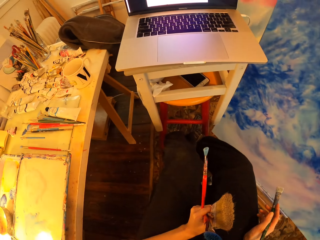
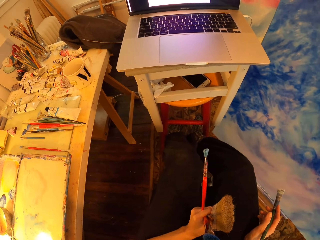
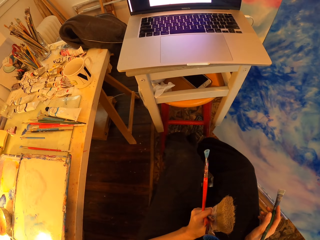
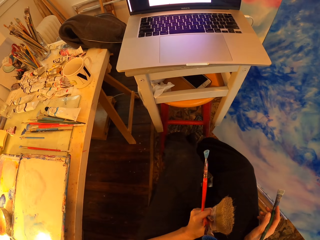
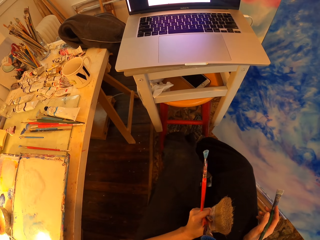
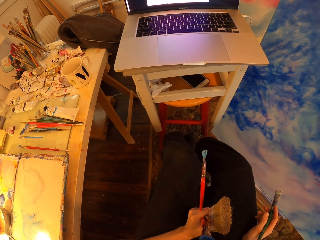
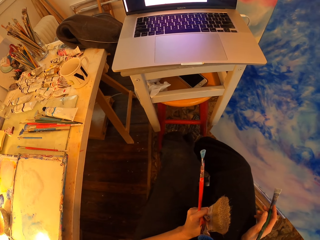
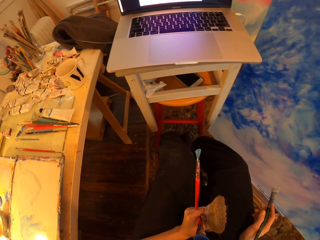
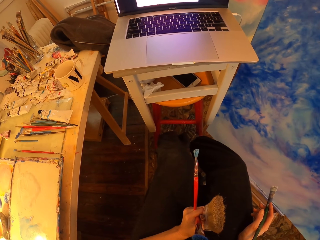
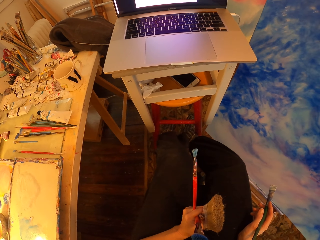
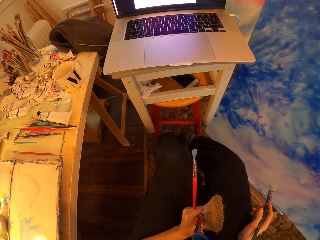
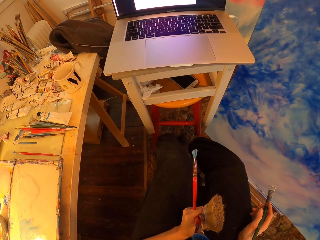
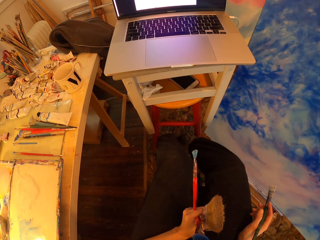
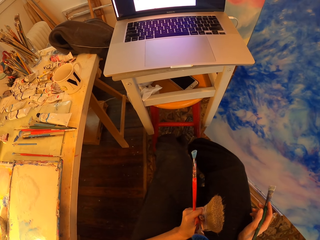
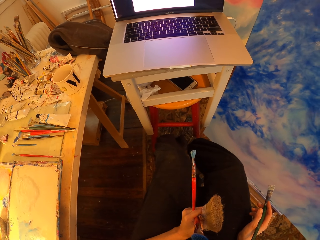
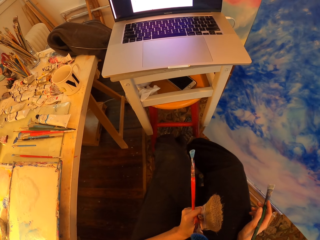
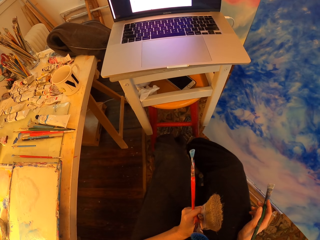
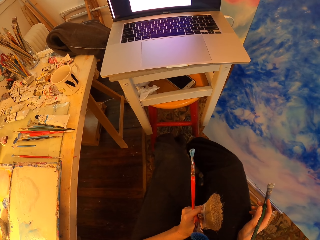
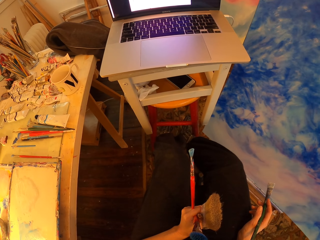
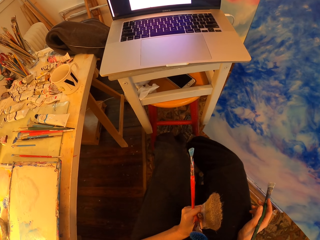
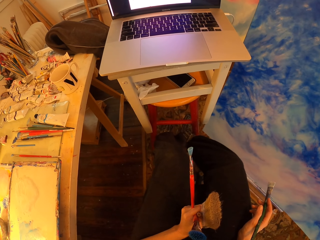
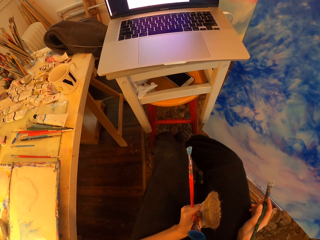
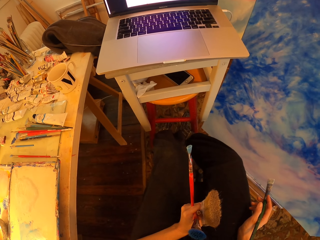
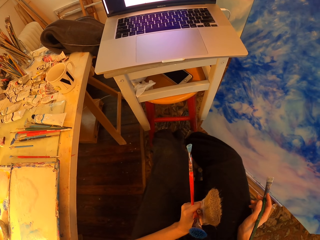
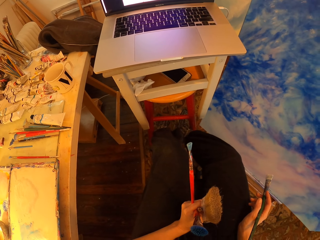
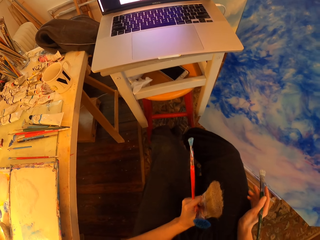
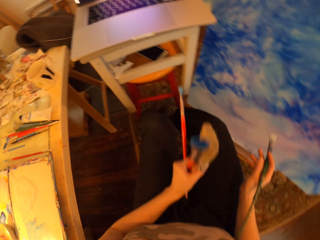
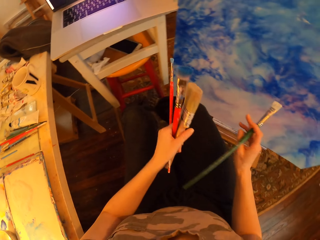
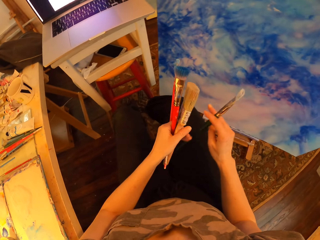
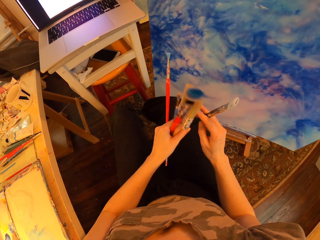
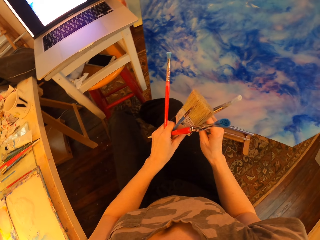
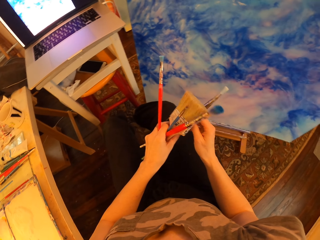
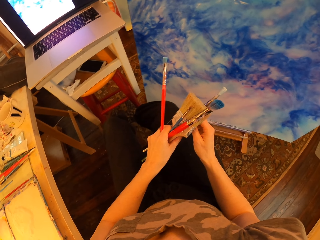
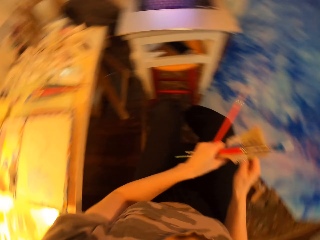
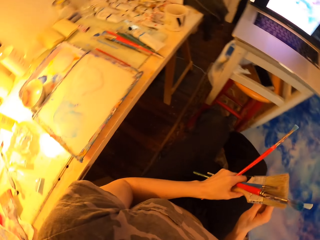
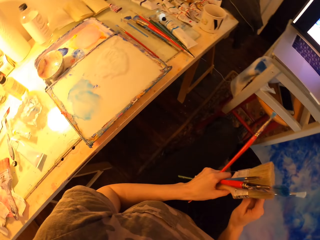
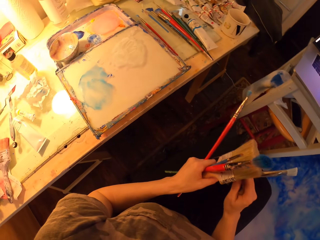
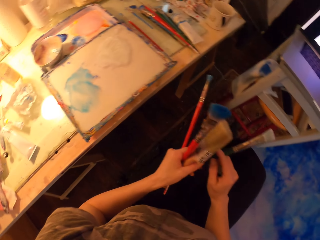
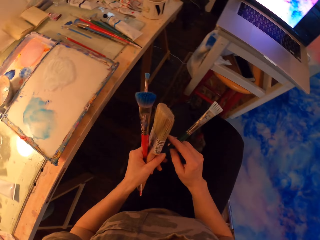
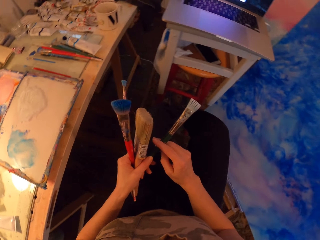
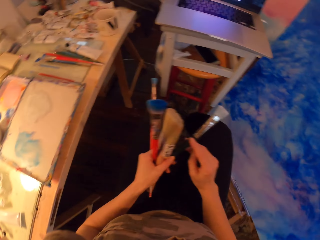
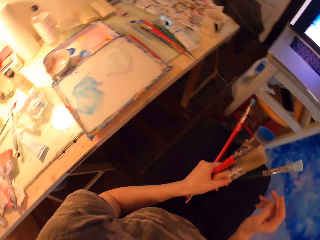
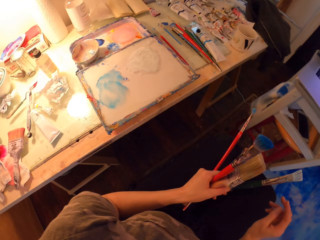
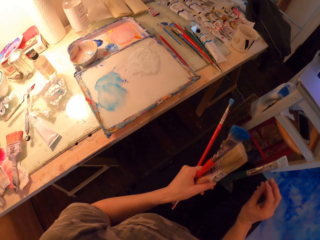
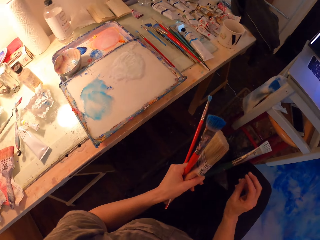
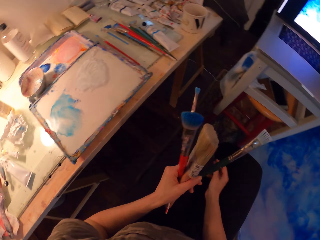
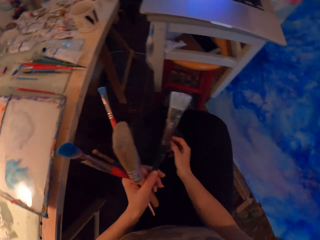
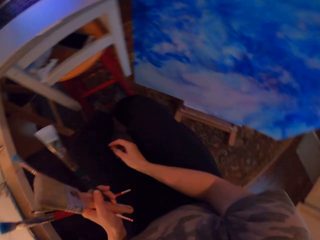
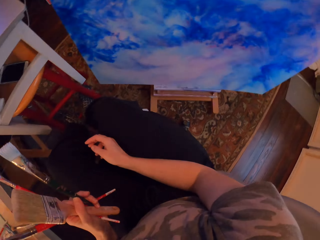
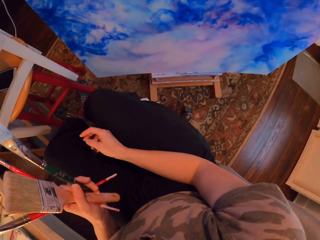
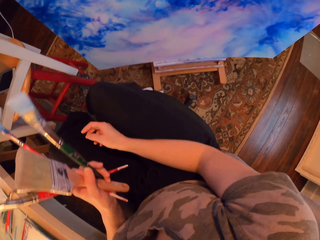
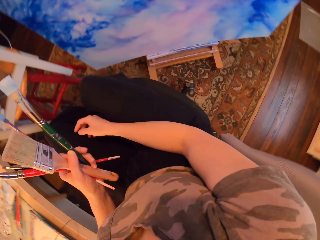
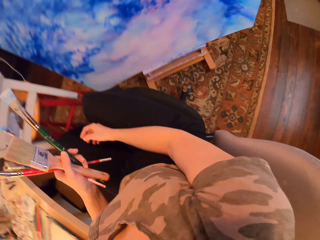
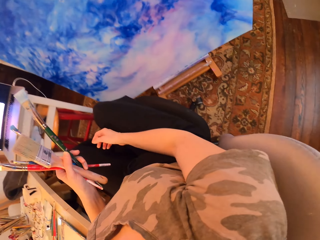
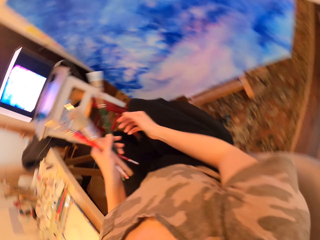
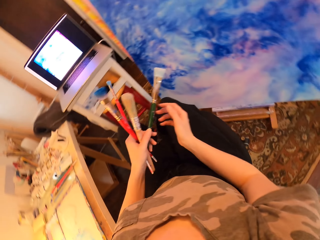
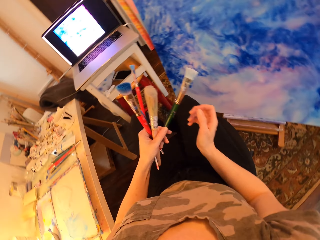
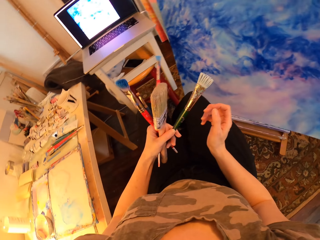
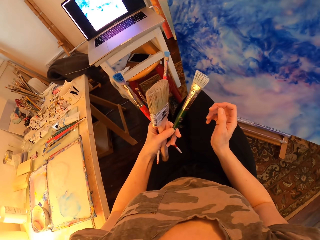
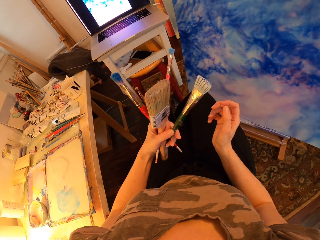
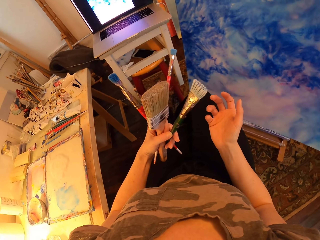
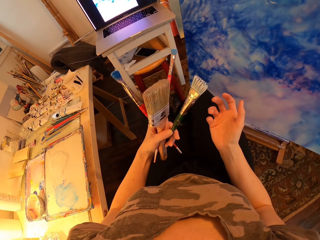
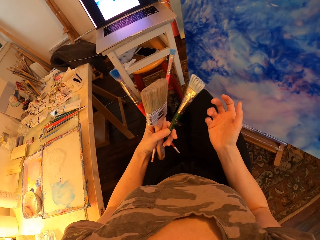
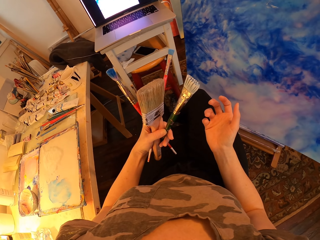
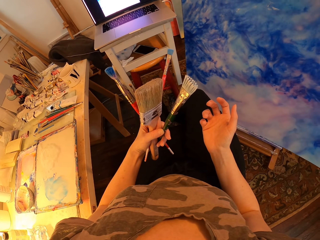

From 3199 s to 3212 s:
The camera wearer turns to the side. They hold a paint brush. They turn to the side. They pause. They hold the paint brush. They turn to the side. They hold the paint brush.

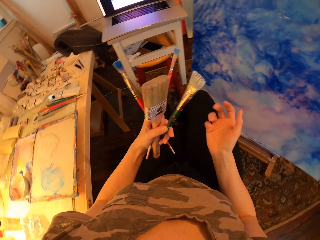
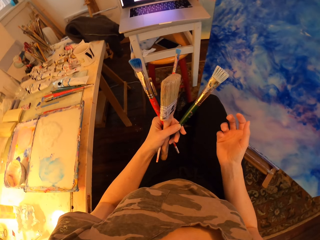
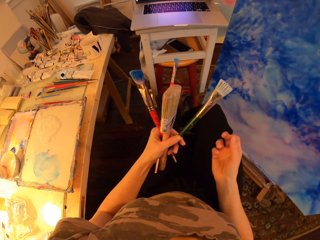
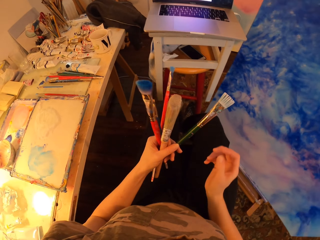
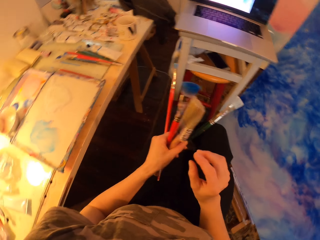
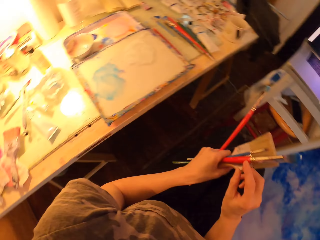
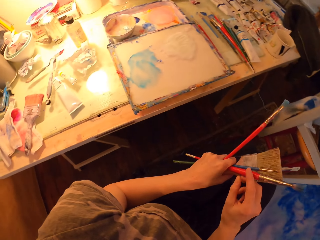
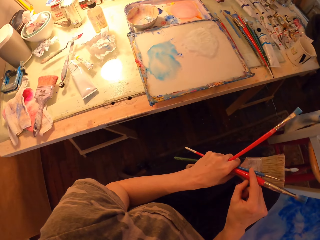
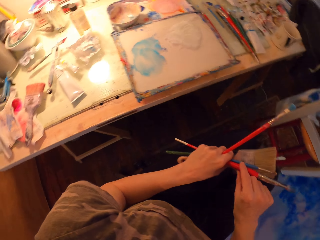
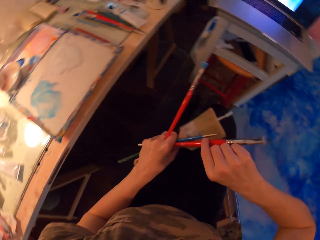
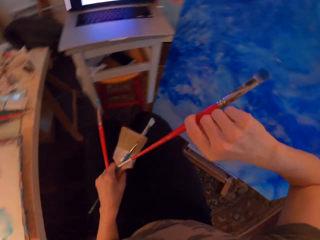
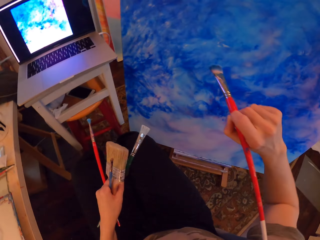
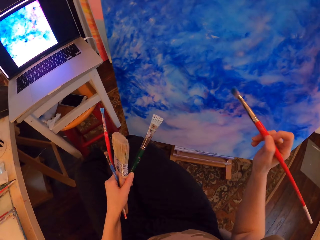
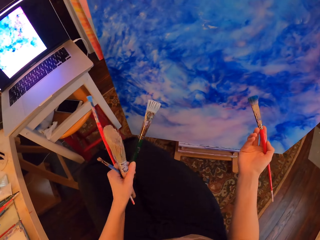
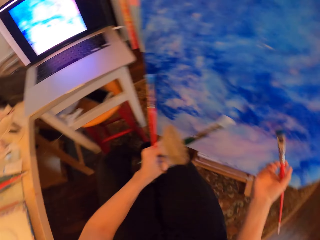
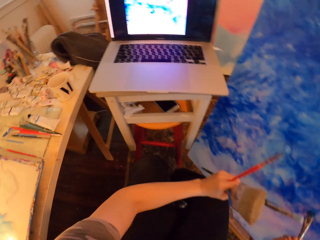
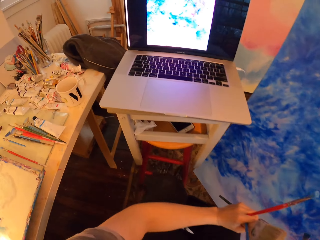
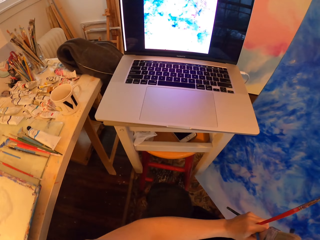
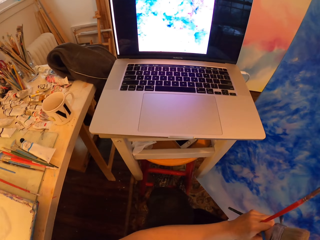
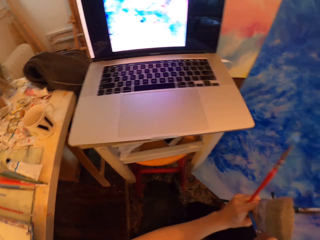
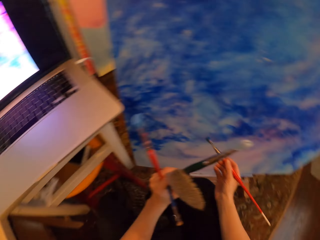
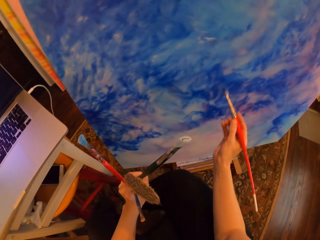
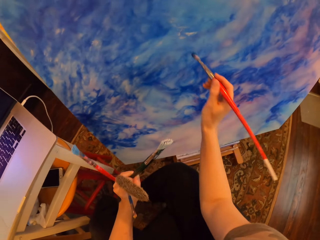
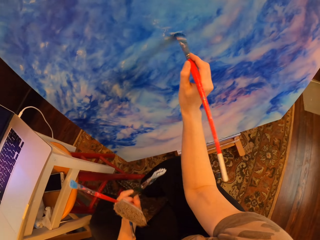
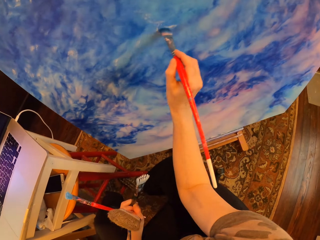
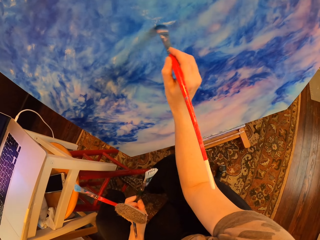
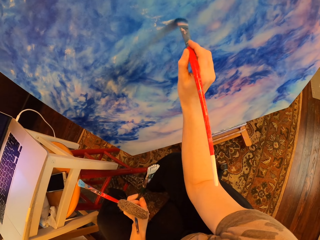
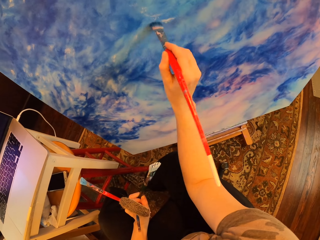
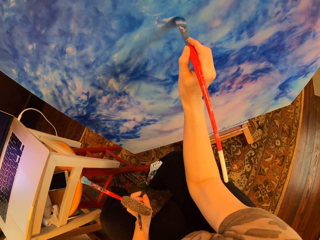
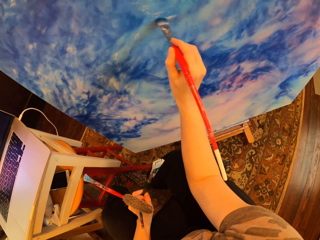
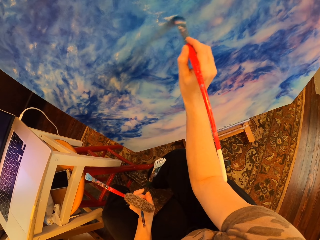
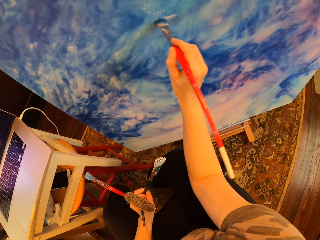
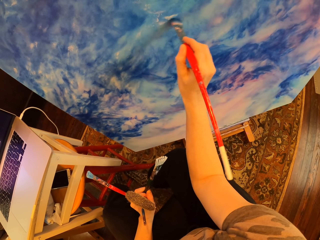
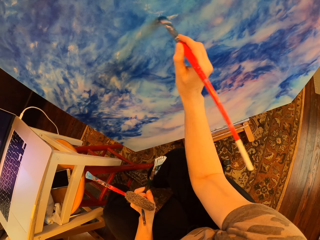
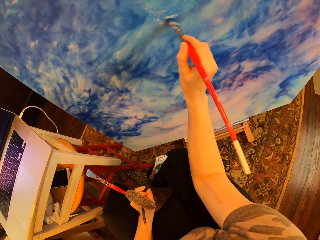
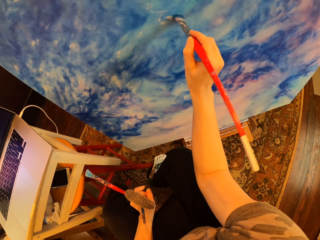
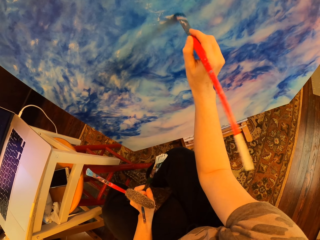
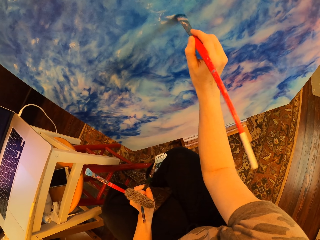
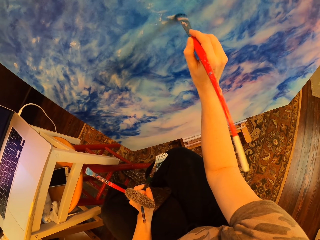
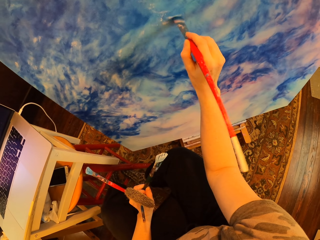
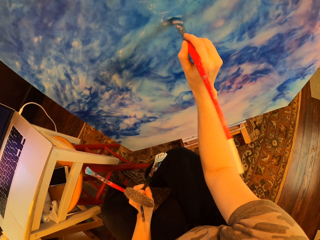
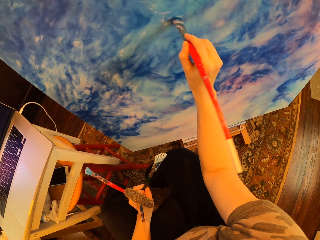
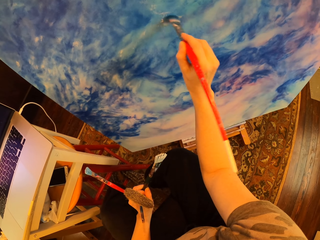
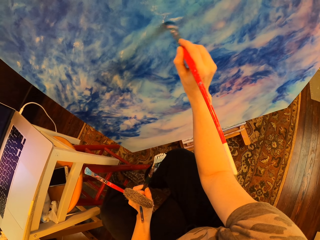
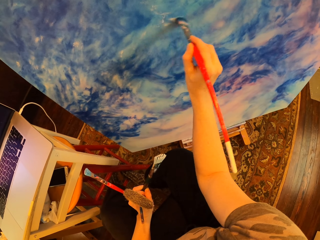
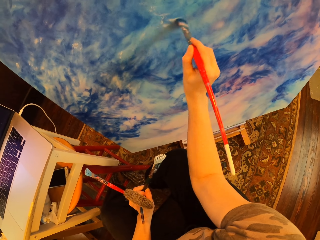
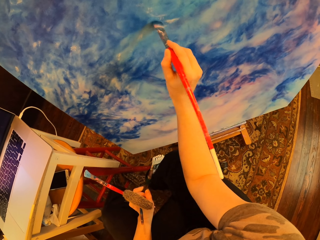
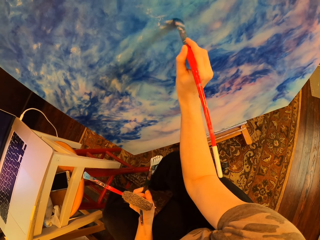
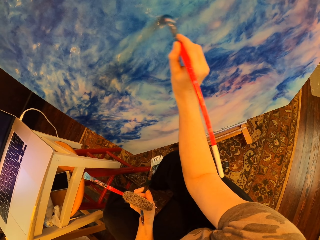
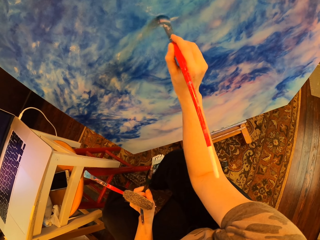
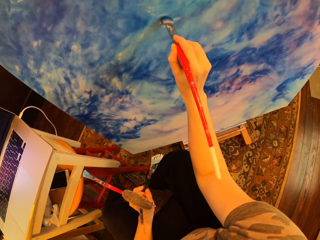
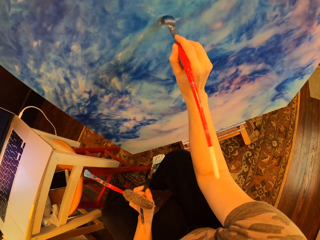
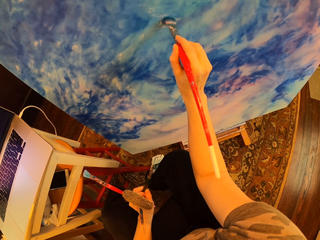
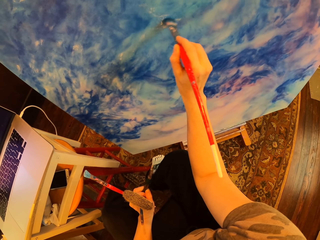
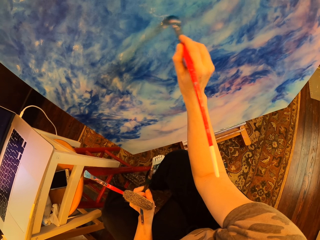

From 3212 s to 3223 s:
The camera wearer turns to the side. They switch an art brush. They hold a paint brush. They stare at the laptop. They turn to the side. They paint on the canvas with the art brush.
